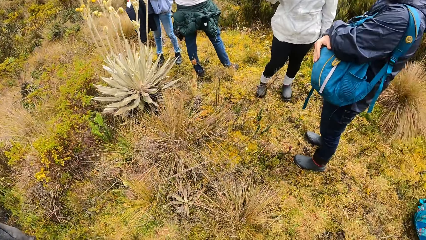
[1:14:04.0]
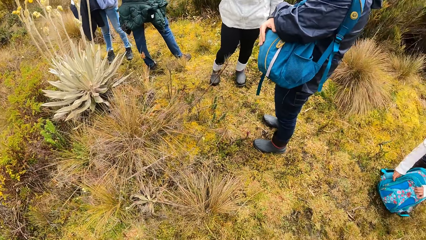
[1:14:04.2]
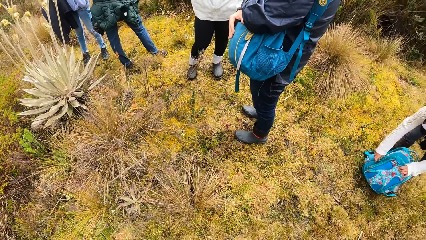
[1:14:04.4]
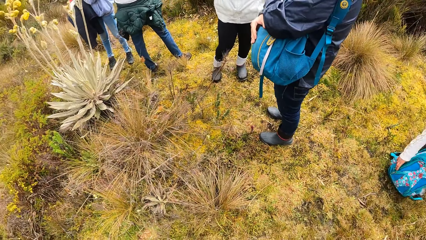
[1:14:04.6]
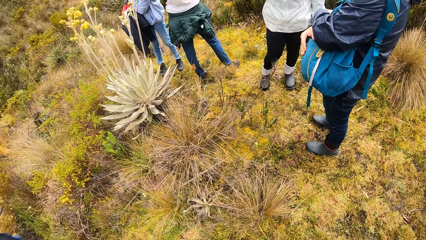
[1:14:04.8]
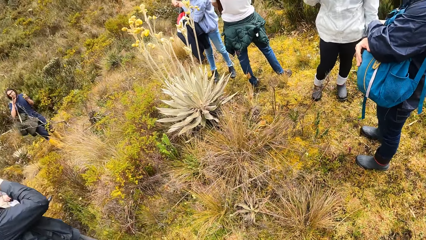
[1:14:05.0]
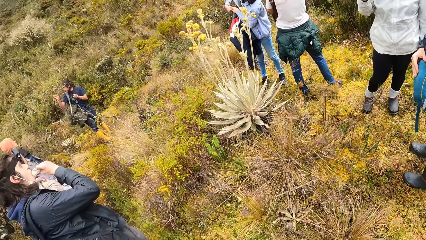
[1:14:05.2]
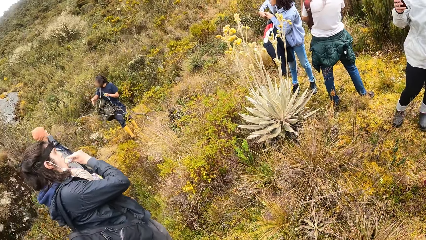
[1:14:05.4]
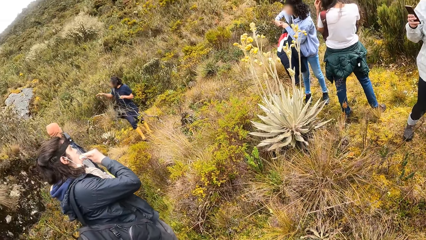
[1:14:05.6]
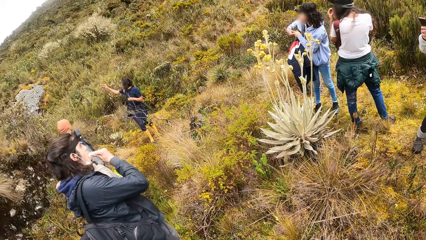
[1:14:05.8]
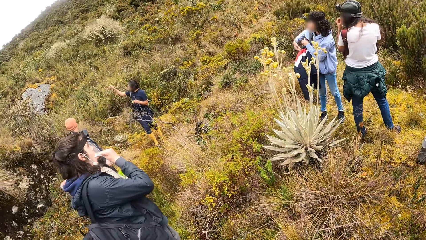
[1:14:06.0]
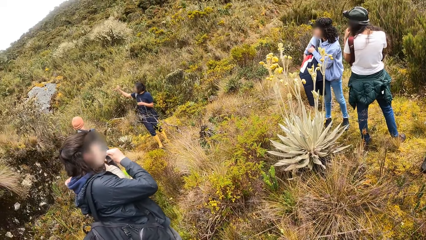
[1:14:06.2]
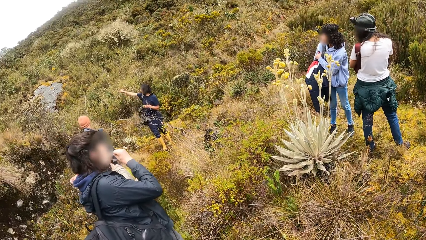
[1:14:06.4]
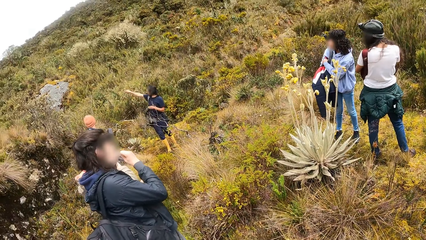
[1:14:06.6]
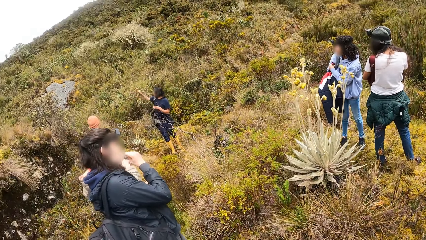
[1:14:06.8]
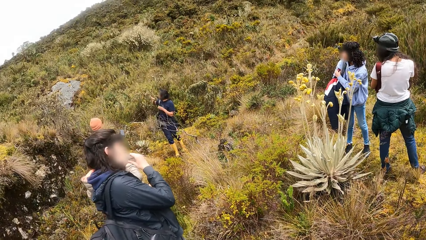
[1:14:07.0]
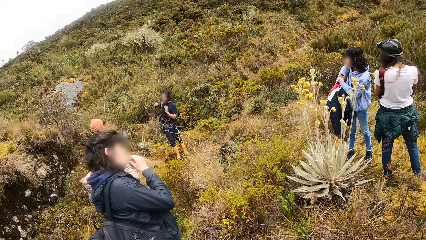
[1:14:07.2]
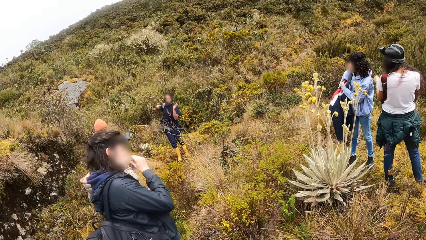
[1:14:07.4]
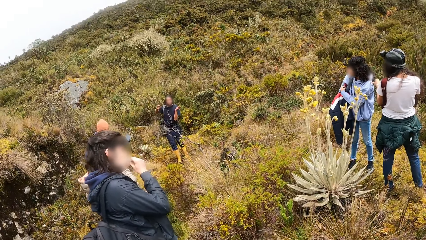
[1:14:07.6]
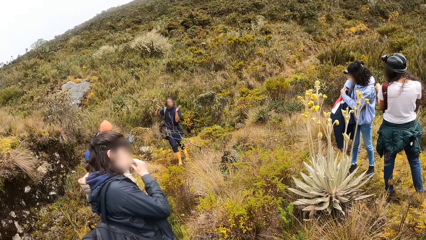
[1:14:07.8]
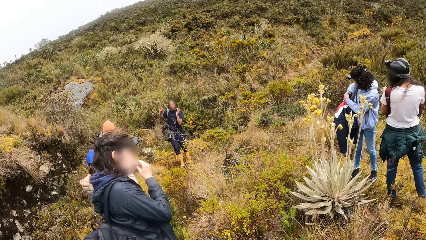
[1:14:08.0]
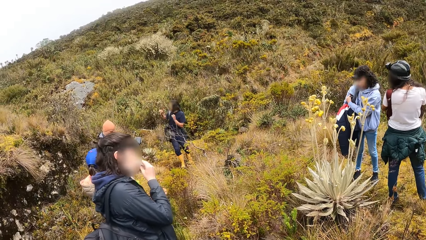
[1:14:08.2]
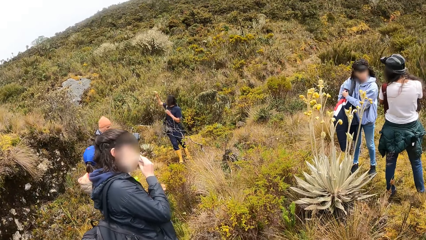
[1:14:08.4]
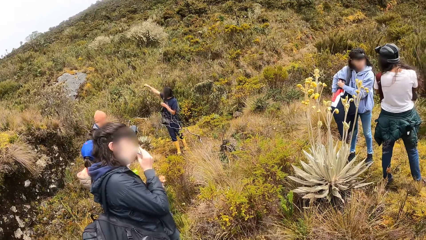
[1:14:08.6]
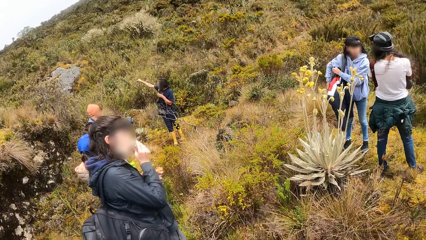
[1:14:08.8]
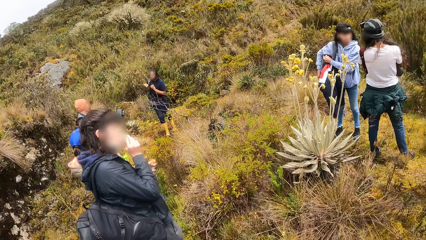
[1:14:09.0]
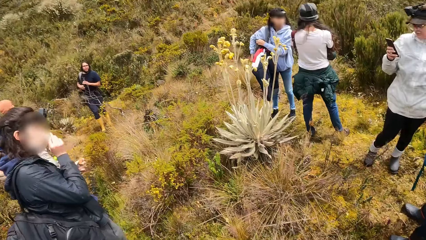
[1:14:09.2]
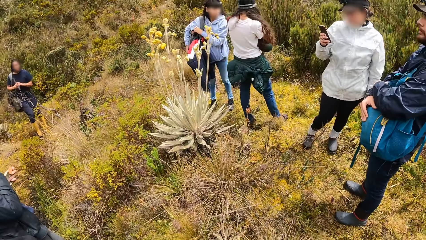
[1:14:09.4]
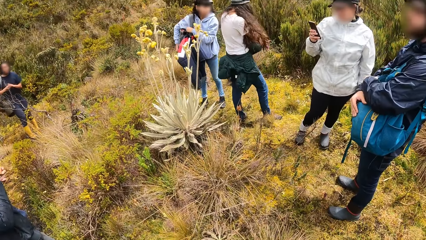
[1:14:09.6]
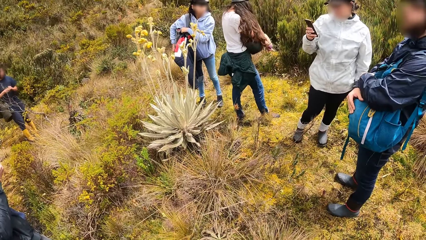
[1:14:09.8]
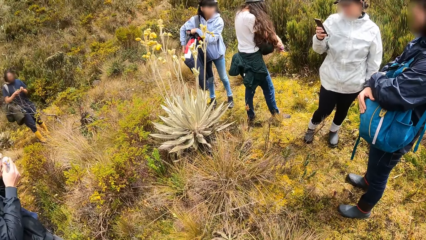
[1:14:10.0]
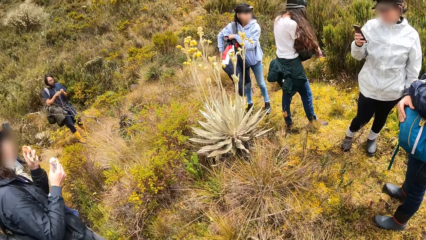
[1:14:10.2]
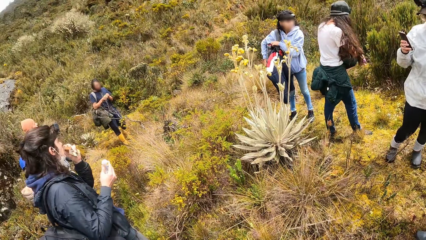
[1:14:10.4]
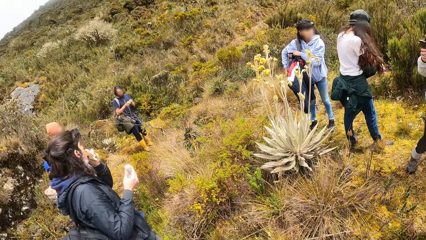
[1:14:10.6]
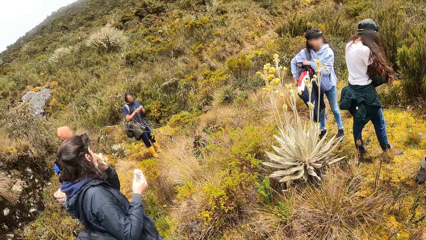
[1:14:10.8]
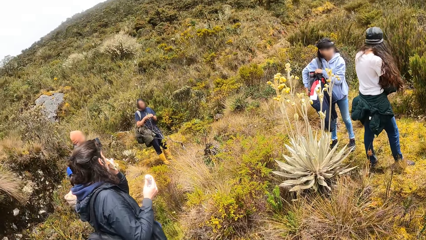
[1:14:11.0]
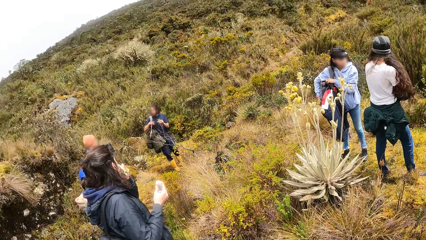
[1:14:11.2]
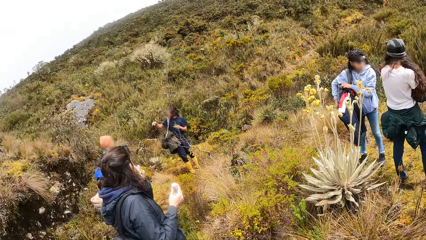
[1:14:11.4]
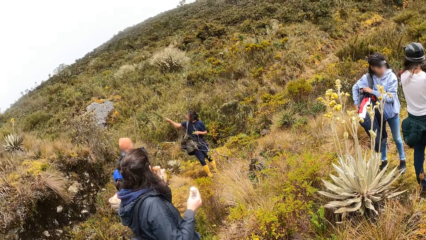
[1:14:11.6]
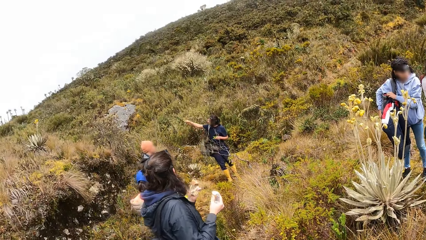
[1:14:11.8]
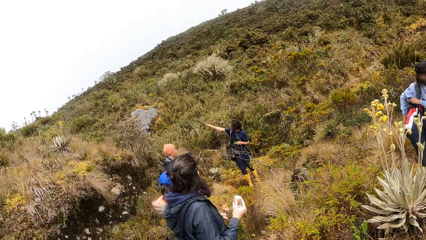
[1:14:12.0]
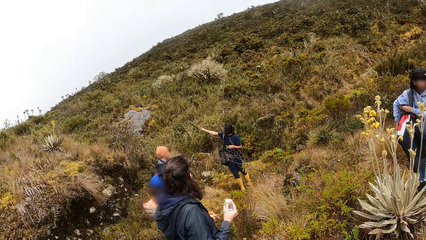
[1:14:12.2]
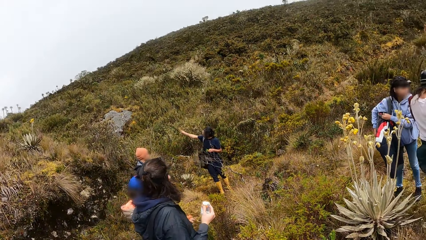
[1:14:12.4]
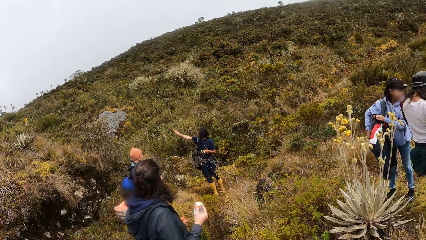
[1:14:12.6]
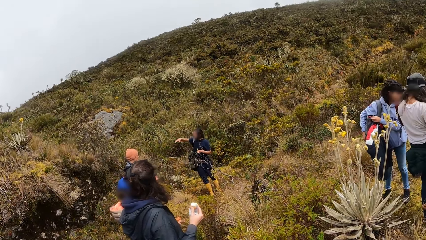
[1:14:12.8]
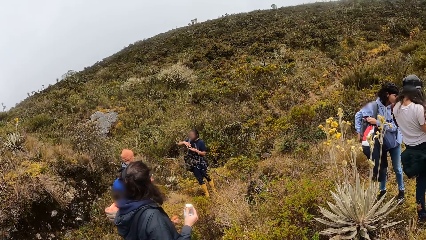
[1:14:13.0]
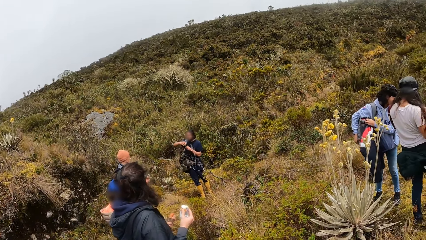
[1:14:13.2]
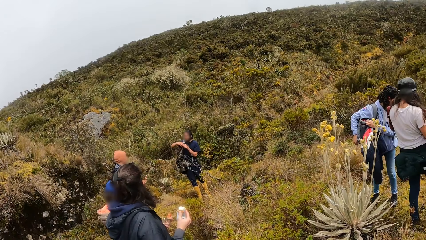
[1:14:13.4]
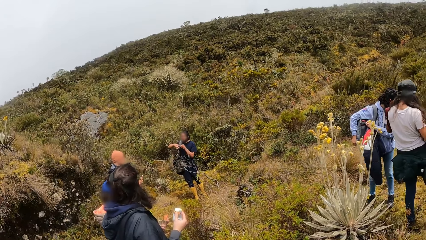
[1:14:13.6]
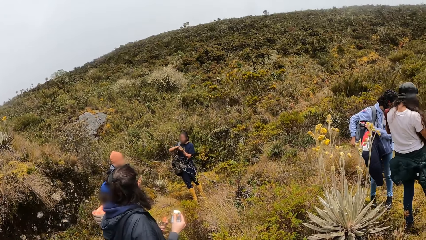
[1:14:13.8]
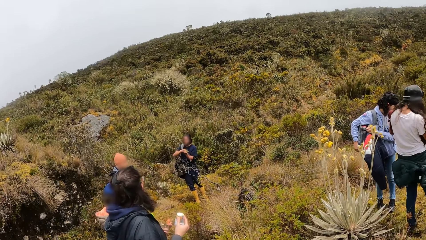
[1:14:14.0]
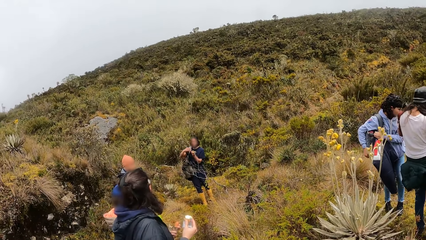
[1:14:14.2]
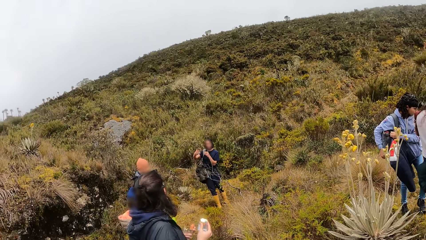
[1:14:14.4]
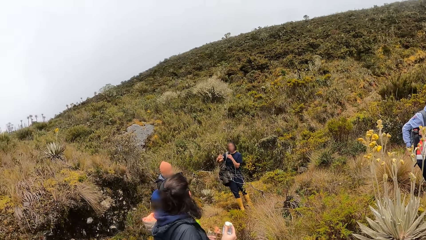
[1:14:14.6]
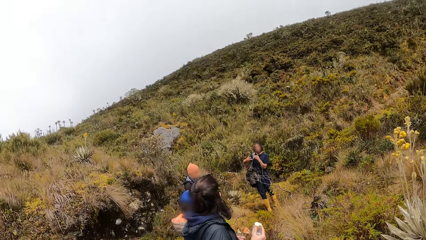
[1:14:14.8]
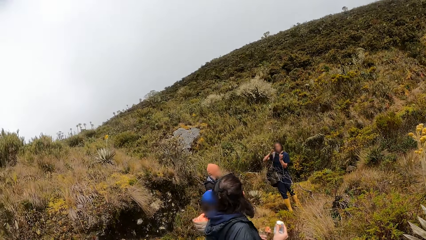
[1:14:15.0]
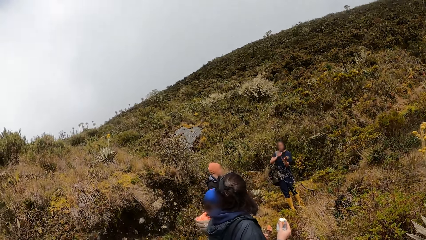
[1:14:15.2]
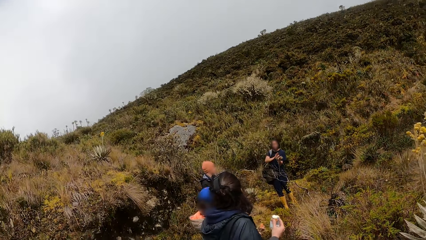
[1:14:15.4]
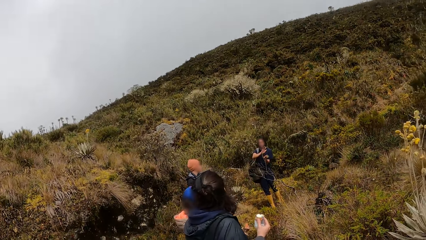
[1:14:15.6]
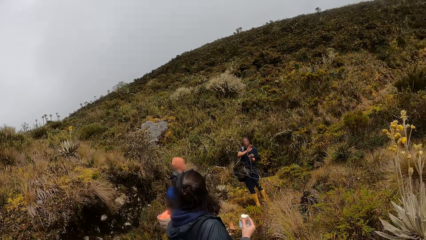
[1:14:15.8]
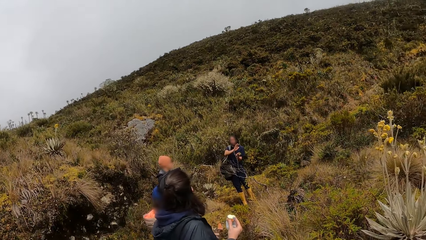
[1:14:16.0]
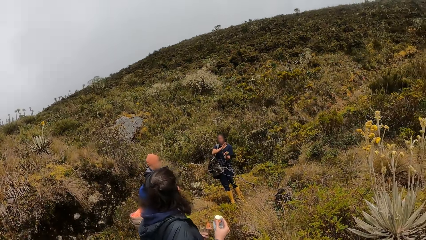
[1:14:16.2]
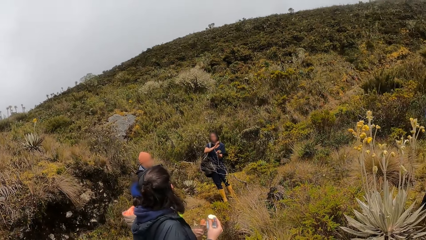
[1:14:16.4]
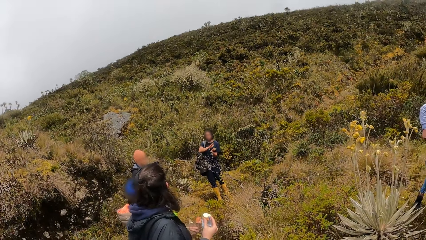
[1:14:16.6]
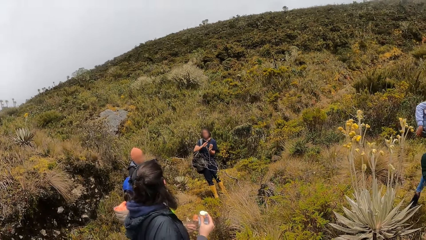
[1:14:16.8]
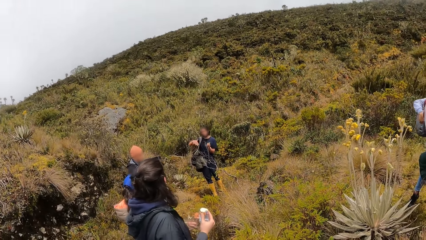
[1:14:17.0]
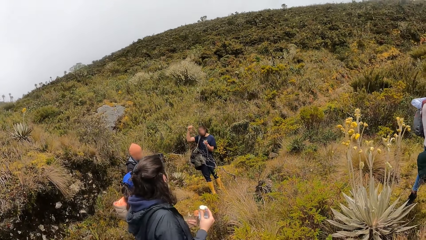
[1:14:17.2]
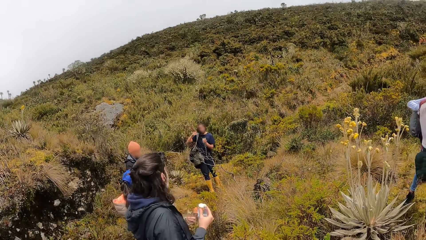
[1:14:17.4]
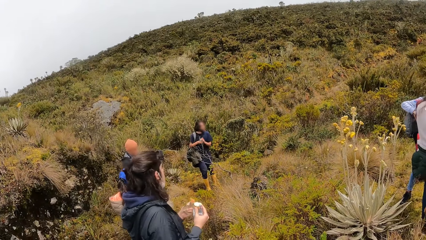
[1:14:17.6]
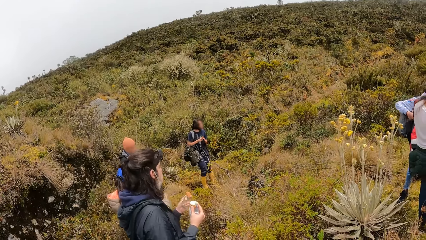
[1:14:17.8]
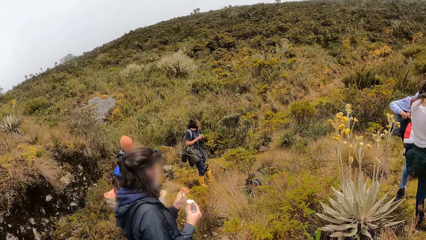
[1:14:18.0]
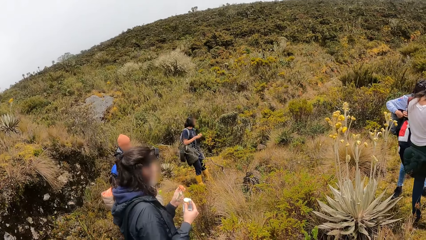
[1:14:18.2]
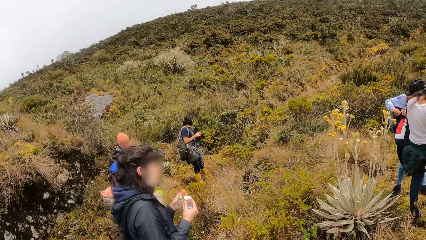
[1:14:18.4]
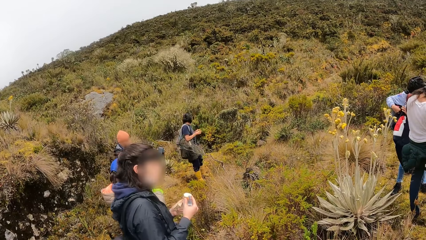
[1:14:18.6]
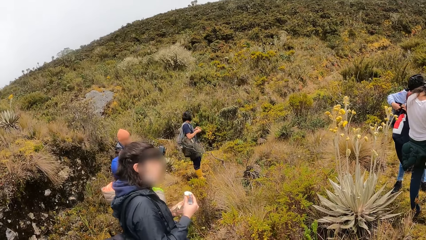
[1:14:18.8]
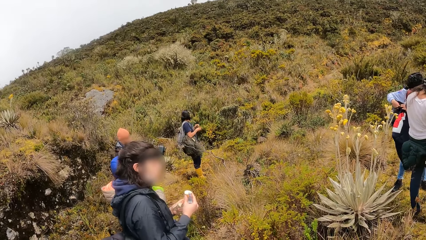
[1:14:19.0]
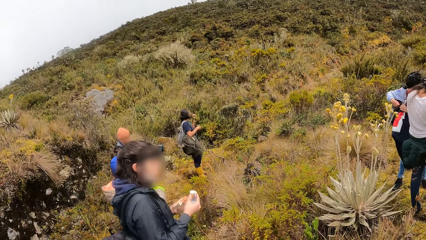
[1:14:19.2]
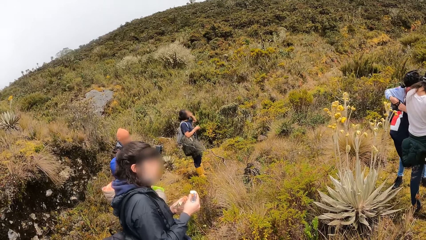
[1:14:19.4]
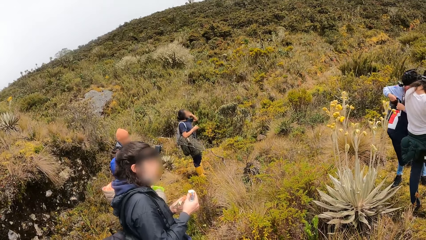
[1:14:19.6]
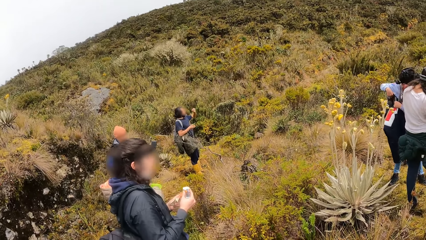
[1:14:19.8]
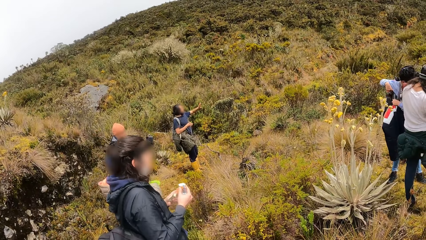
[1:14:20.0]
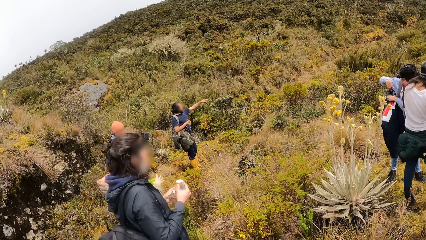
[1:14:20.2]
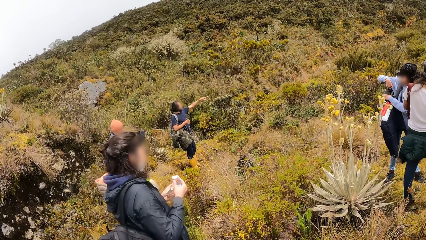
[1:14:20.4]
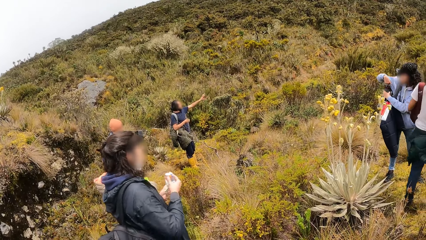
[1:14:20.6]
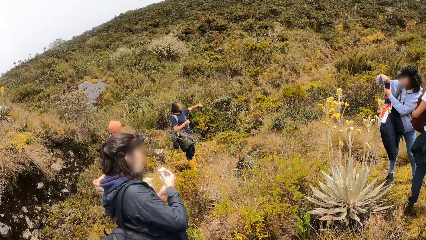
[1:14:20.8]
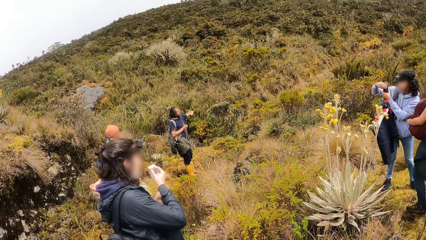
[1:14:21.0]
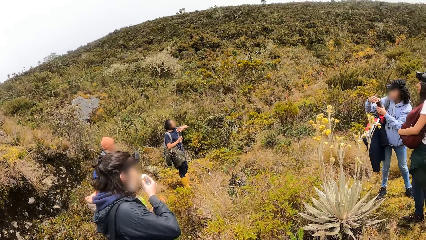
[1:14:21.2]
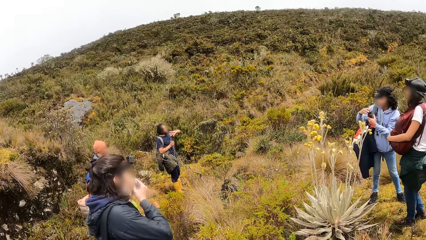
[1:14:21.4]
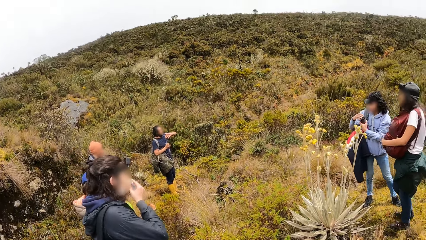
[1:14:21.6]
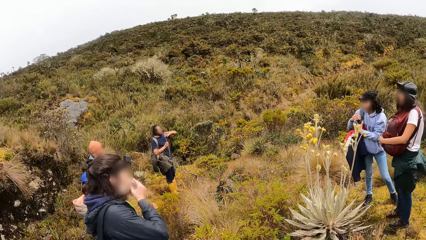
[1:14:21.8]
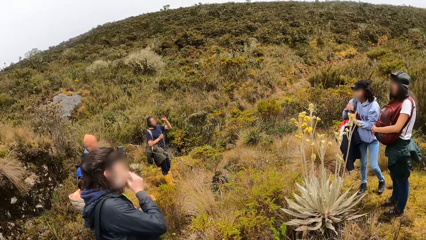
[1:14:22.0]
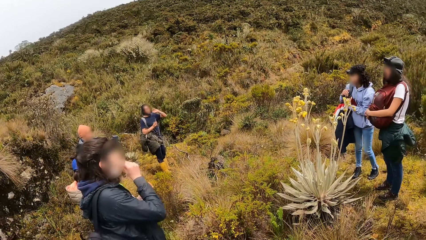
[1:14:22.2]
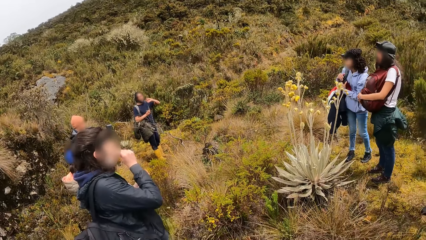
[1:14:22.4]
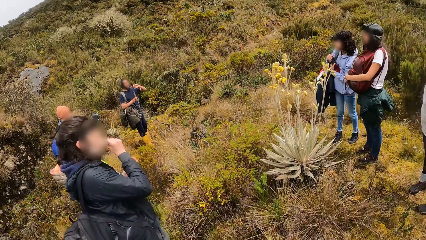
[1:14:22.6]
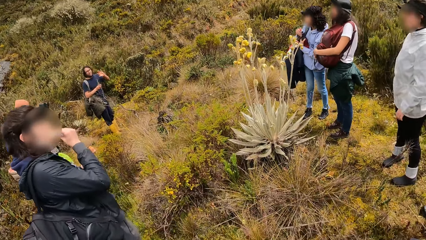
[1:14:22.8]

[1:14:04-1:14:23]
The woman puts the food in her right hand in her mouth. The man adjusts a backpack on the ground with both hands. The woman puts the food in her right hand in her mouth. She puts the food in her left hand in her mouth. The camera wearer looks at the tour guide. The woman puts the food in her right hand in her mouth.
